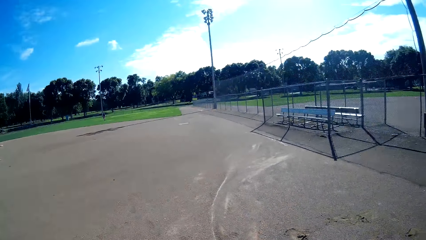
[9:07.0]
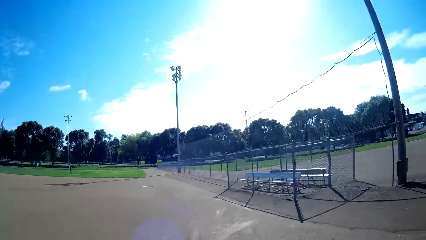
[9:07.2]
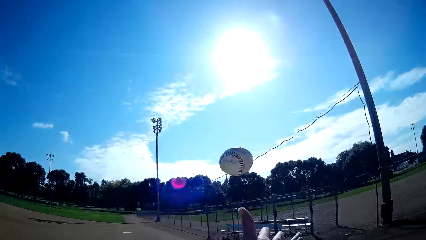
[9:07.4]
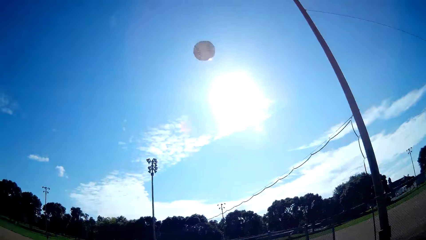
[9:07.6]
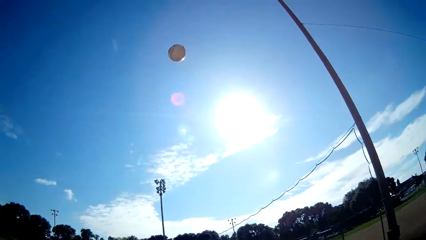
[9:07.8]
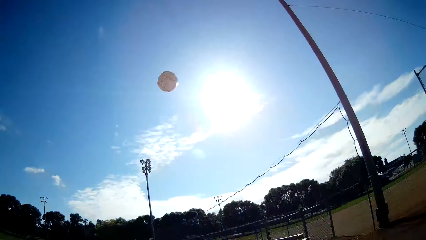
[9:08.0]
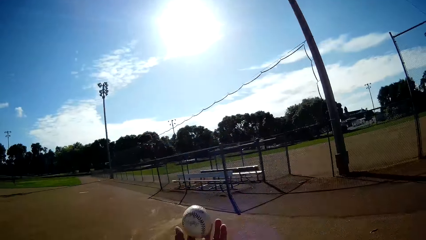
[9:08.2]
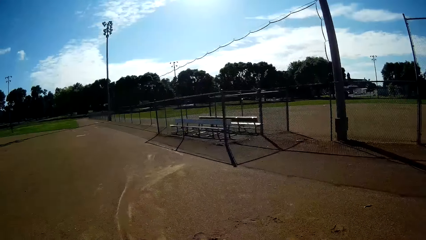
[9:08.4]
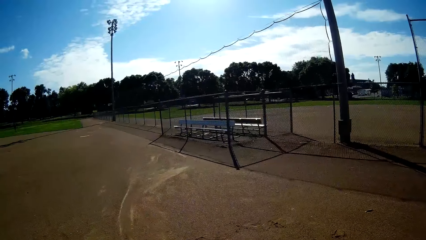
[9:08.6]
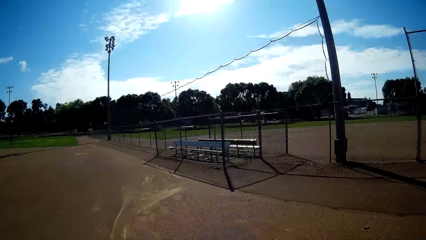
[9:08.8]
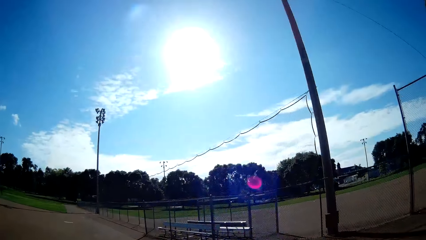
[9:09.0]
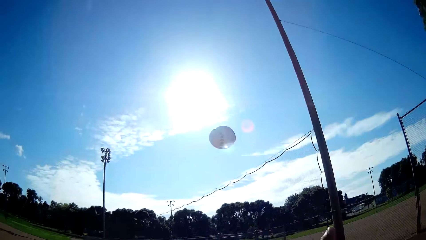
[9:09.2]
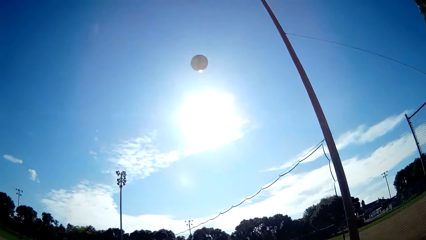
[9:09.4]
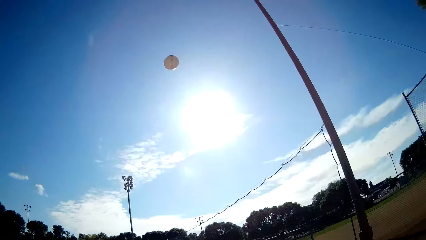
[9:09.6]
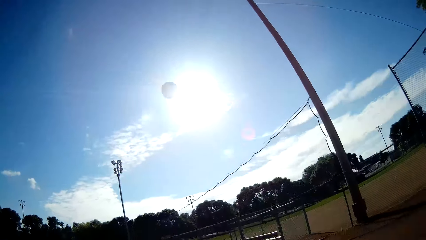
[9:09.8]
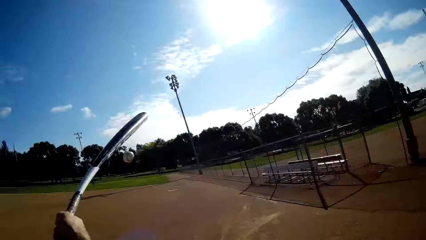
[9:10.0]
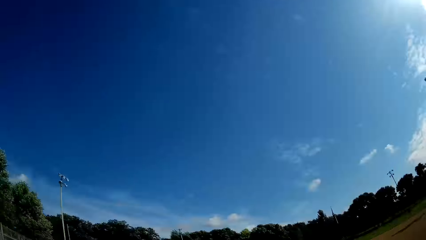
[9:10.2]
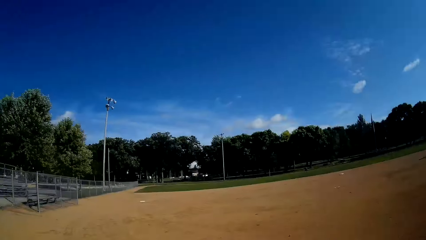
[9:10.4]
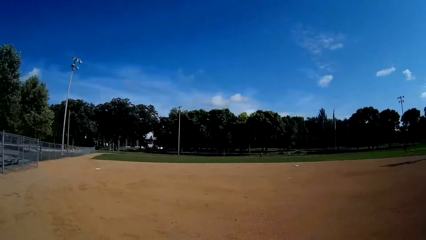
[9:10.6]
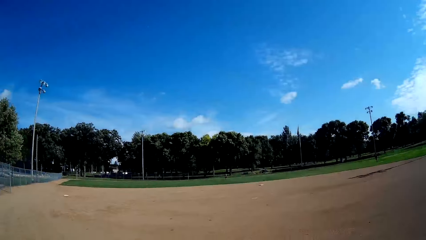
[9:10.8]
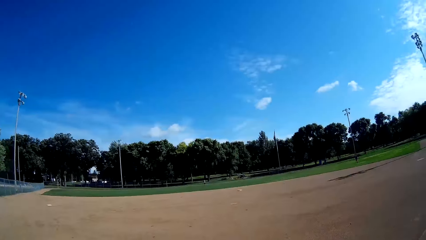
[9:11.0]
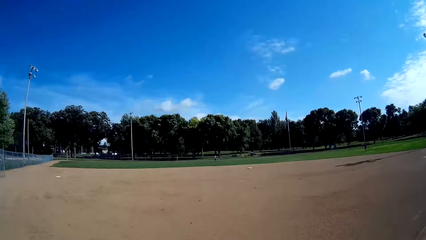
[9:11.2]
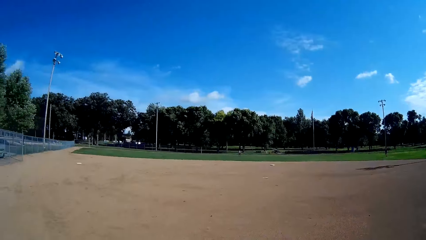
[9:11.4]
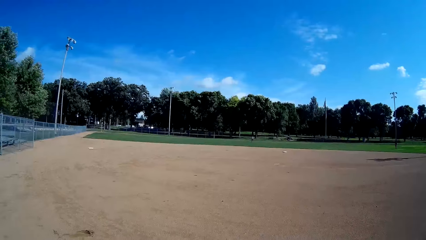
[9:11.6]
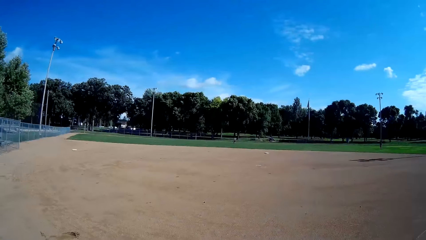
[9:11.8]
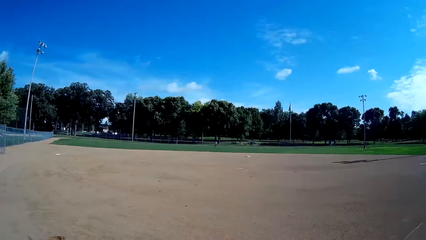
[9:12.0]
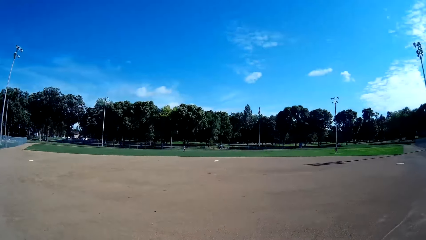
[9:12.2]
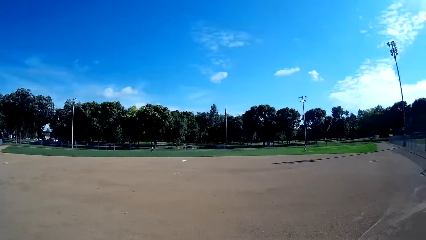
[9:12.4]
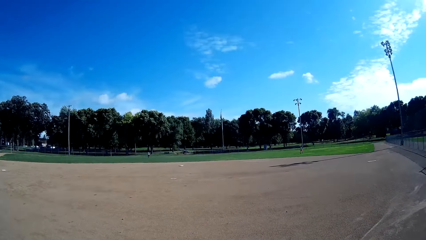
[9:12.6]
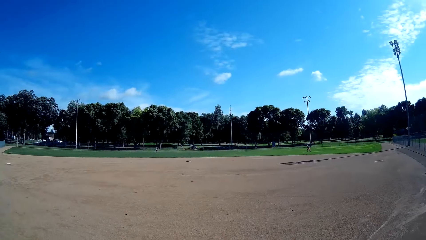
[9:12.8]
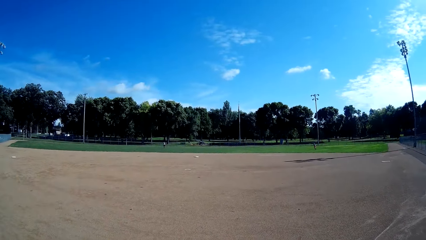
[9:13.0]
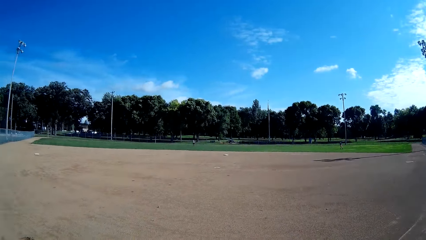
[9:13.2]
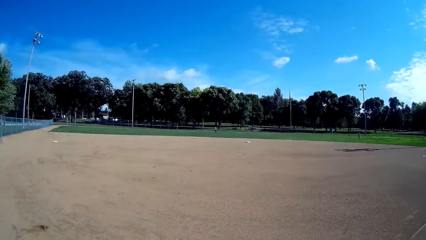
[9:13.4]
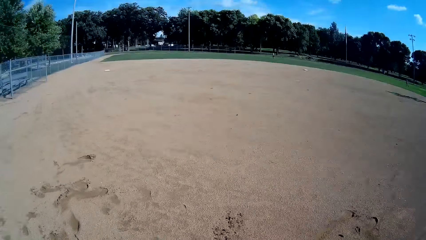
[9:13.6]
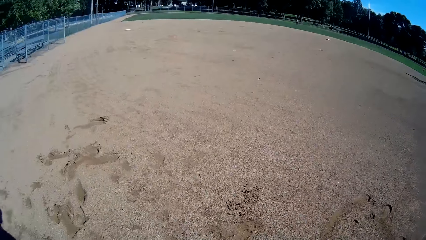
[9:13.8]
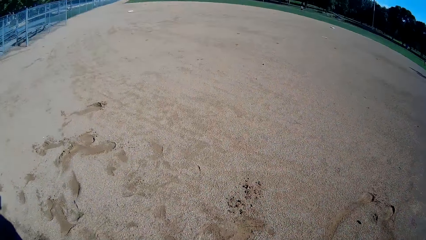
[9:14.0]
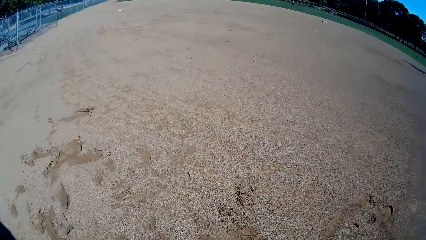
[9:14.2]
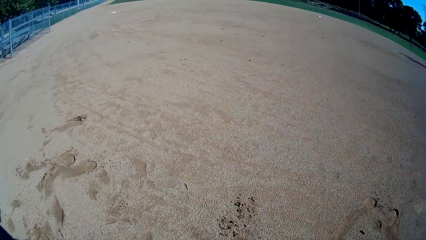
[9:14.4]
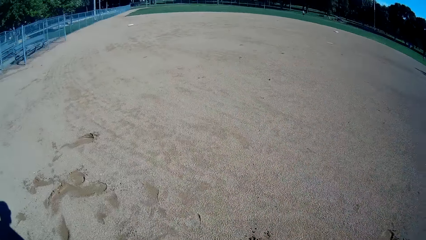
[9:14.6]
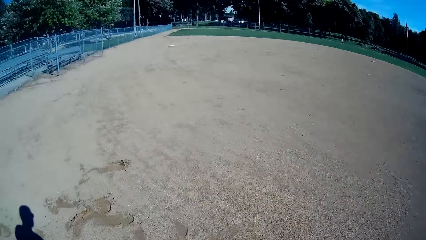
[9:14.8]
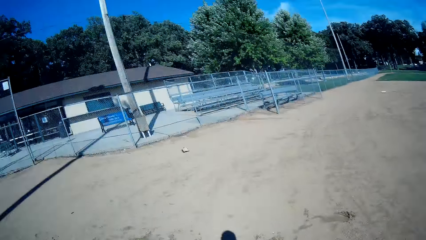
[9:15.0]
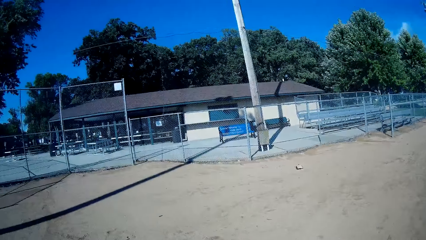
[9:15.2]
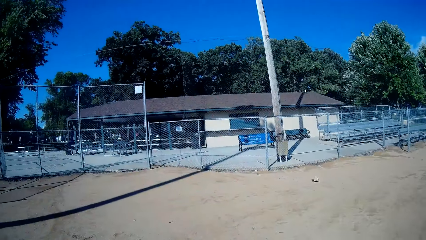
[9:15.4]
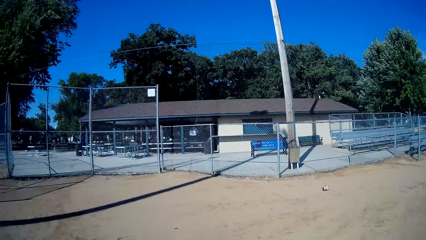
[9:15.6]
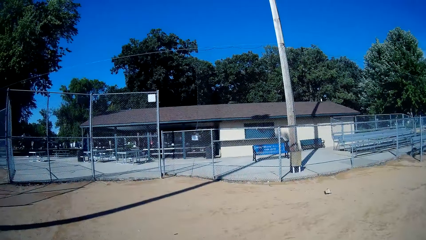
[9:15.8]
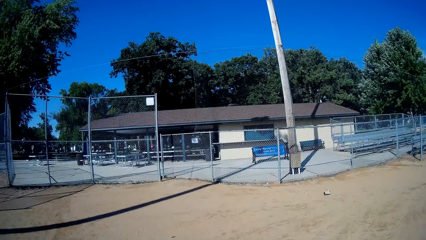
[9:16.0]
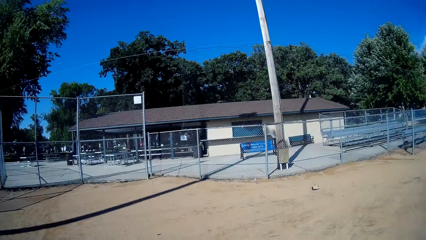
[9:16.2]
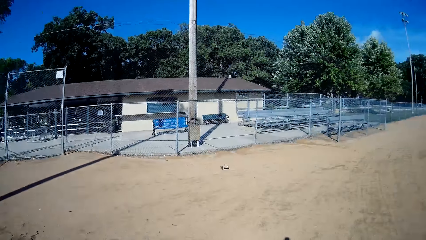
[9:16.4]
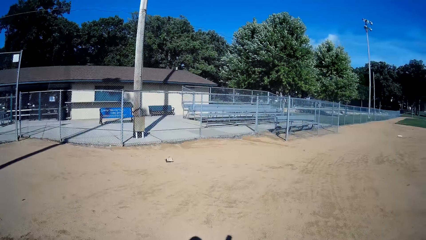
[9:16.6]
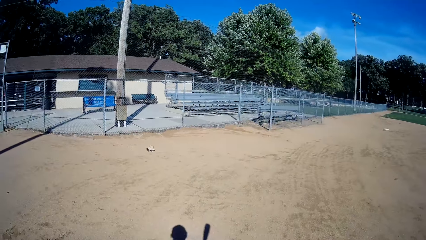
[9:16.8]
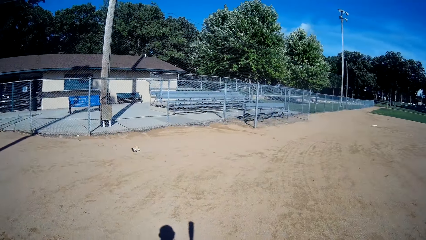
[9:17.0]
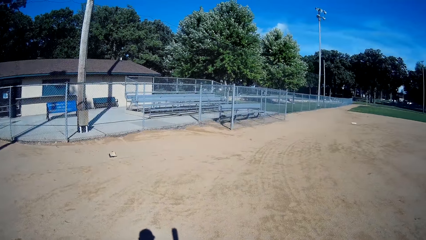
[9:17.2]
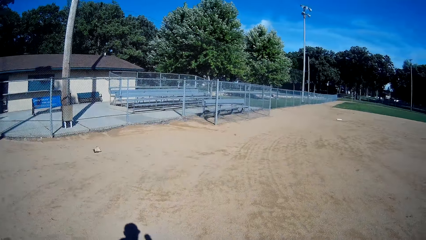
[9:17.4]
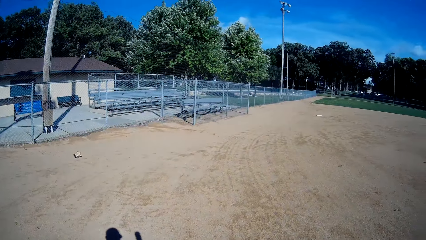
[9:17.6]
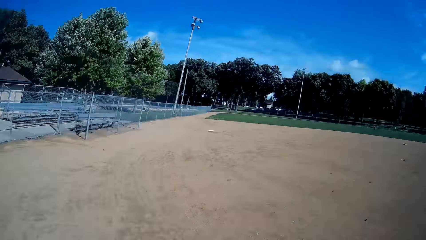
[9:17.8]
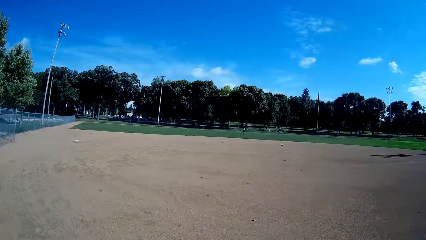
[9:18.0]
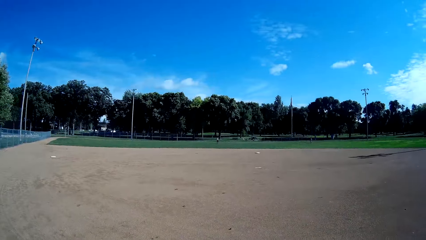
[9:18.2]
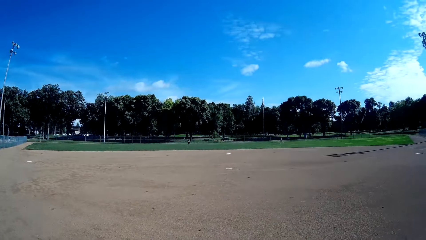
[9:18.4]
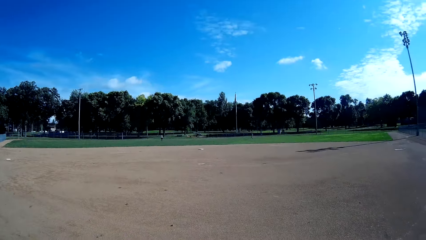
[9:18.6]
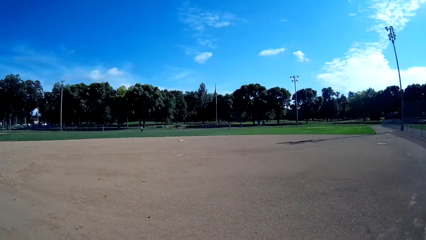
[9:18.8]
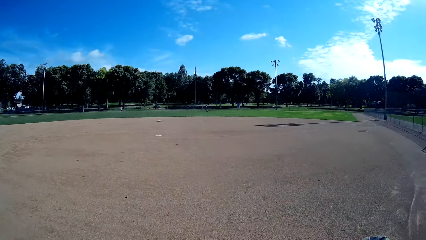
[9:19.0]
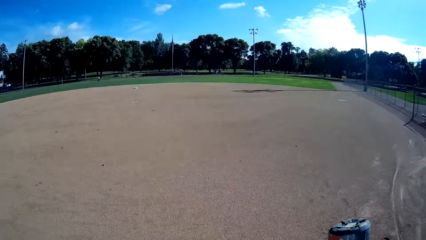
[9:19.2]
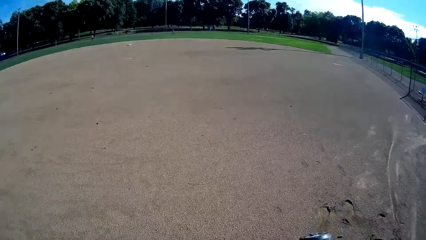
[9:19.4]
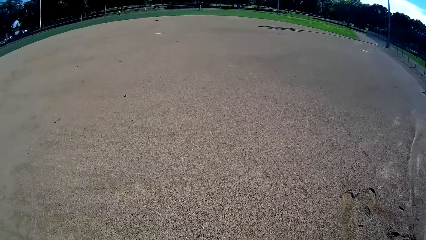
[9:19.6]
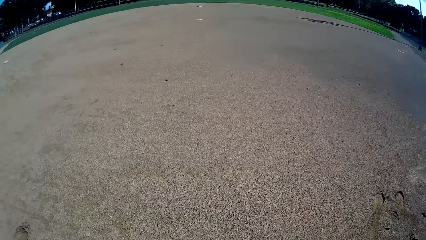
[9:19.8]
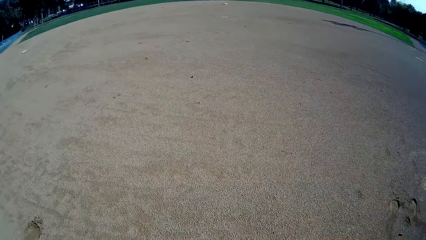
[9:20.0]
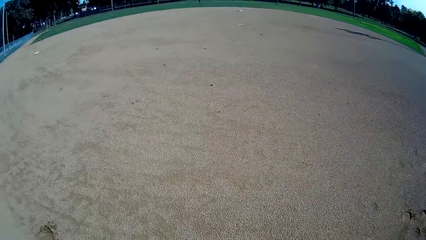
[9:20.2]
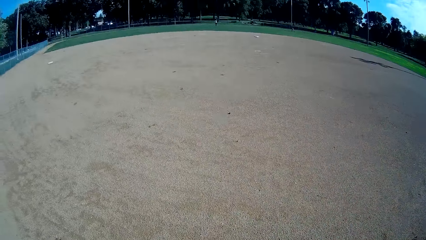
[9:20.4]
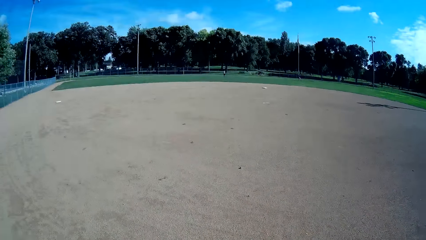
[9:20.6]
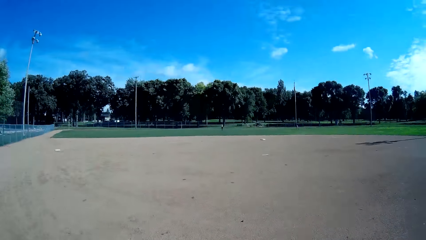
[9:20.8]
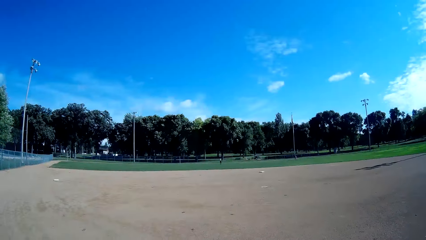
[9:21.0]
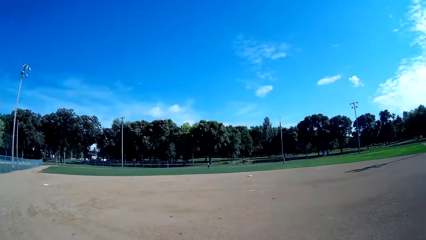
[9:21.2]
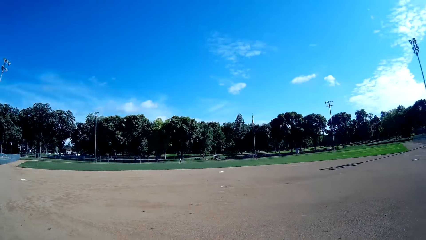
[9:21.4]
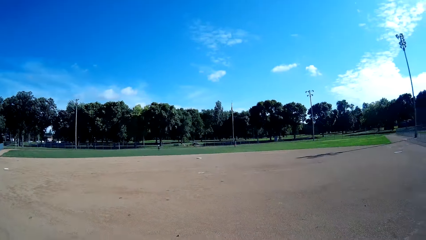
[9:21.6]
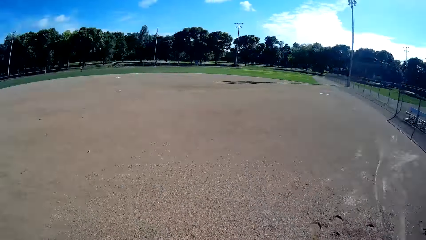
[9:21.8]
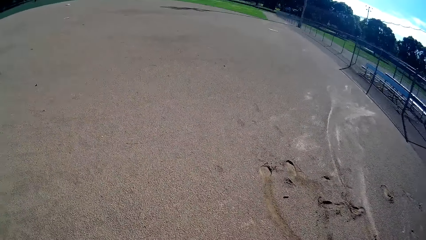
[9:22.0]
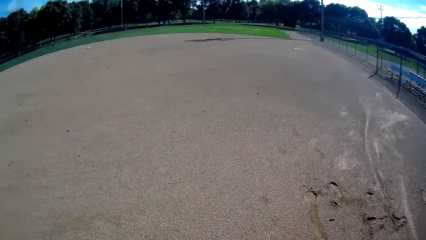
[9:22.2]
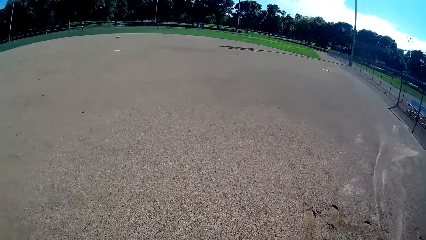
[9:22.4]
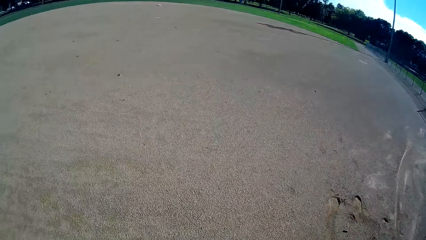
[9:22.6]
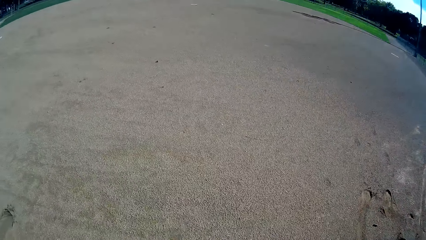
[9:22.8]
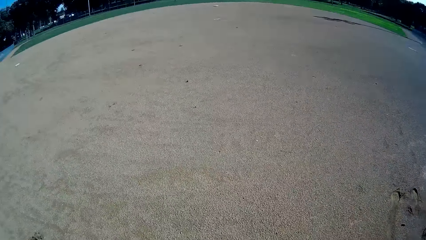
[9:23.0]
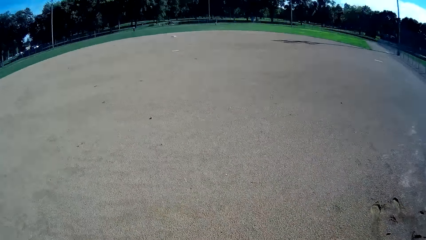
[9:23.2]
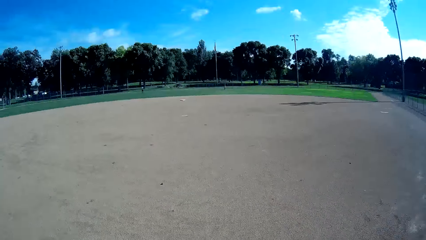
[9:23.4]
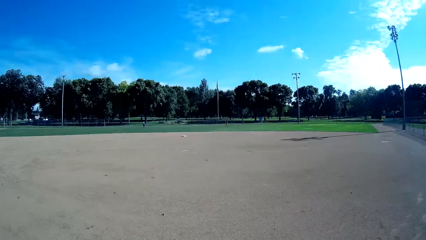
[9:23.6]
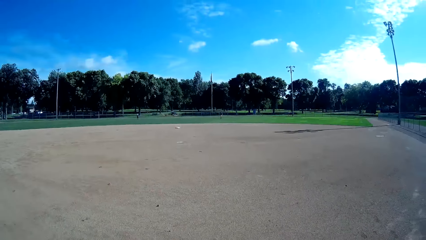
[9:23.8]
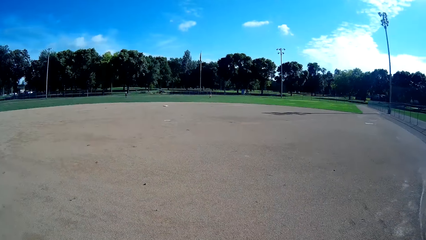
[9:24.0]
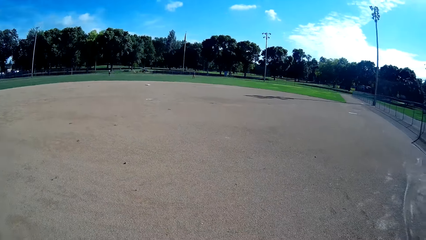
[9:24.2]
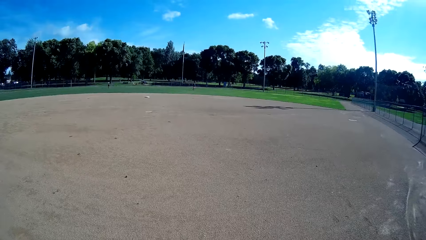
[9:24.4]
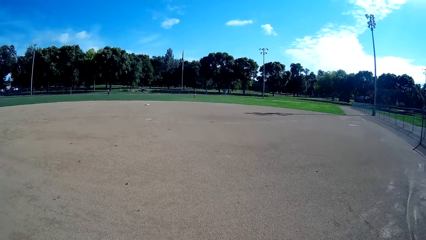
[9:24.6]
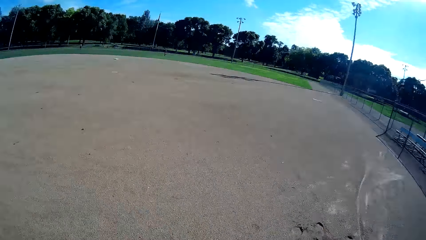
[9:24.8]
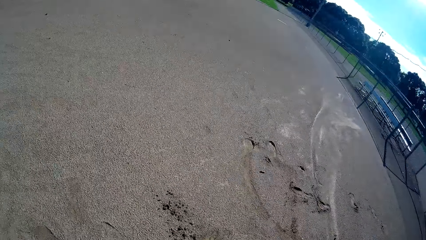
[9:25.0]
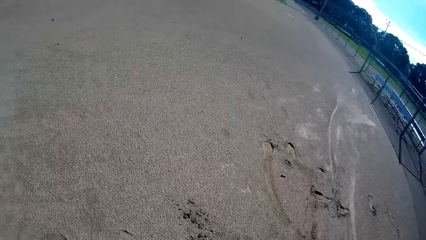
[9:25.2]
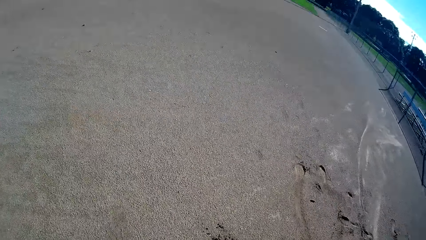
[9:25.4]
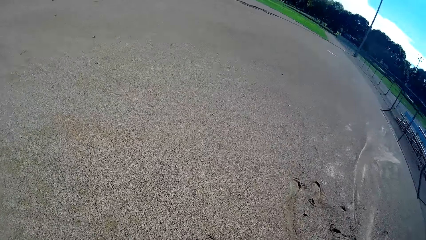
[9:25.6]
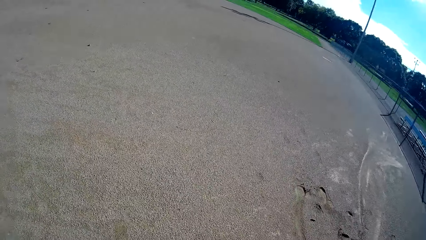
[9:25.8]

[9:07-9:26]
The camera wearer throws the ball into the air. He catches the baseball with his left hand. He holds the baseball. He throws the ball into the air. He kicks the baseball with a baseball bat. He catches the baseball with his left hand. He walks around the baseball field.
